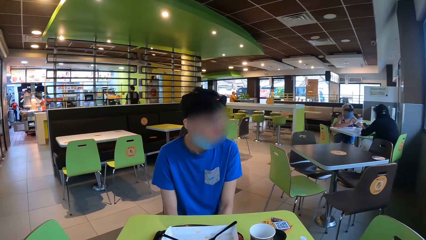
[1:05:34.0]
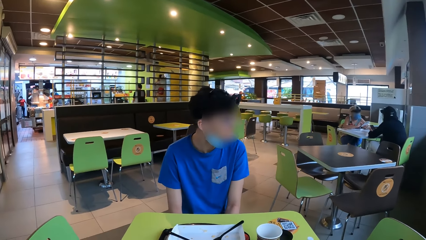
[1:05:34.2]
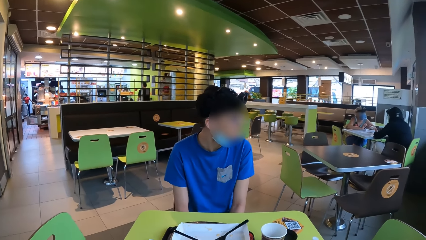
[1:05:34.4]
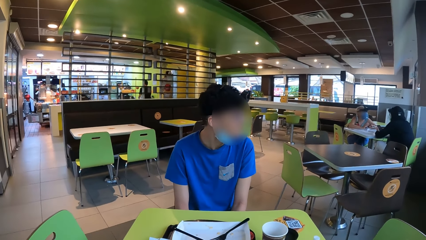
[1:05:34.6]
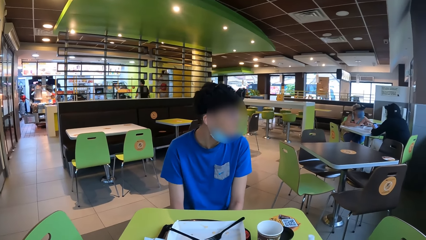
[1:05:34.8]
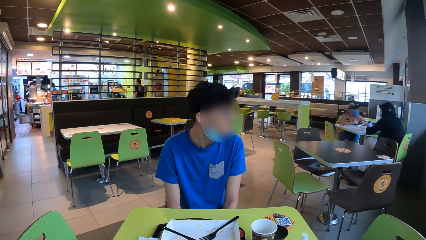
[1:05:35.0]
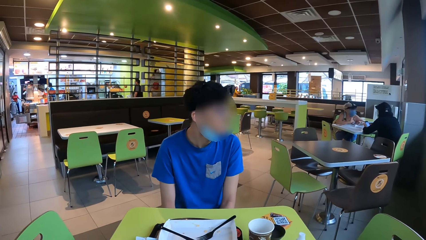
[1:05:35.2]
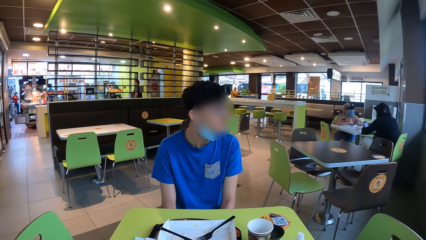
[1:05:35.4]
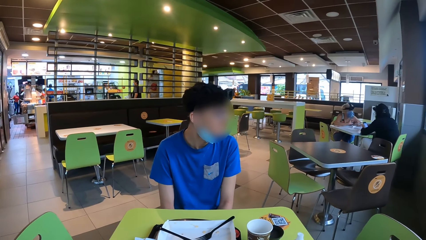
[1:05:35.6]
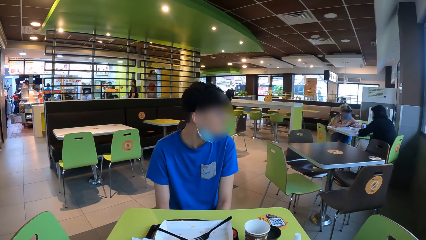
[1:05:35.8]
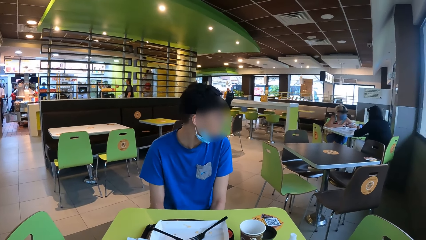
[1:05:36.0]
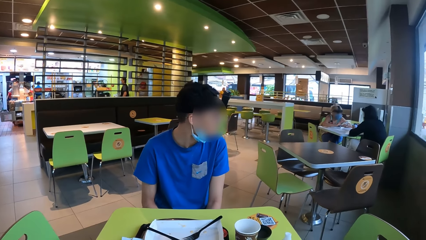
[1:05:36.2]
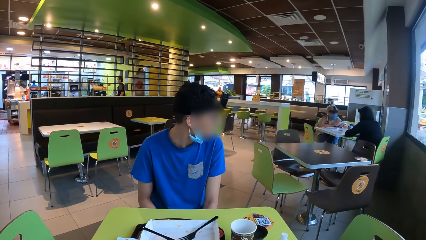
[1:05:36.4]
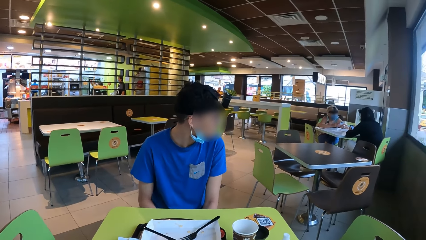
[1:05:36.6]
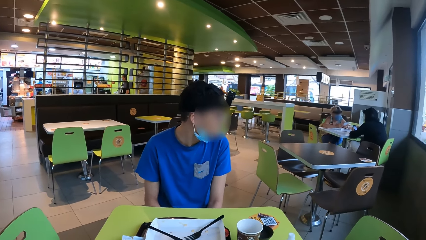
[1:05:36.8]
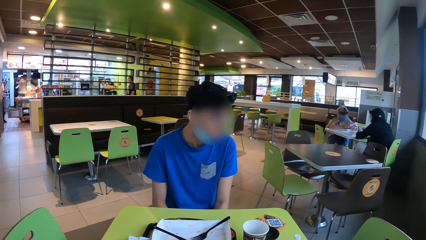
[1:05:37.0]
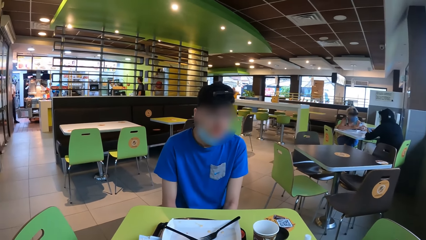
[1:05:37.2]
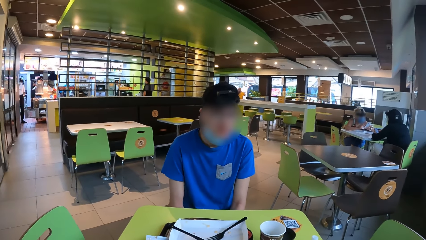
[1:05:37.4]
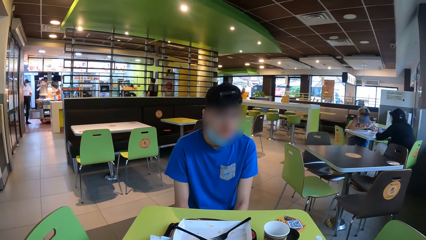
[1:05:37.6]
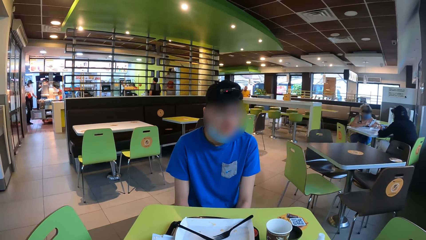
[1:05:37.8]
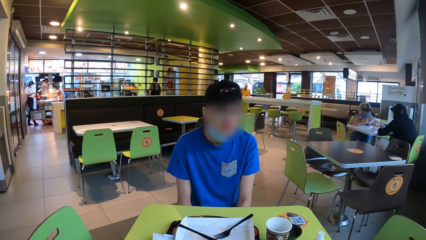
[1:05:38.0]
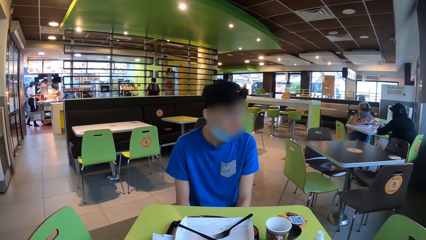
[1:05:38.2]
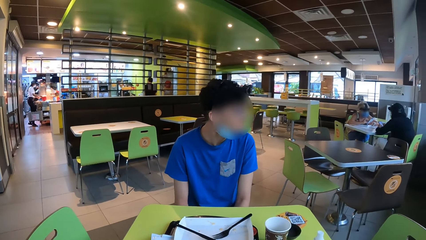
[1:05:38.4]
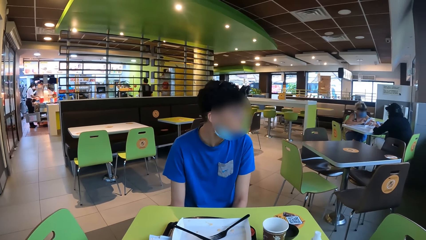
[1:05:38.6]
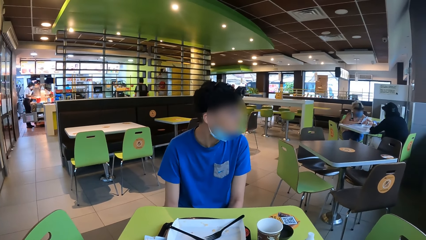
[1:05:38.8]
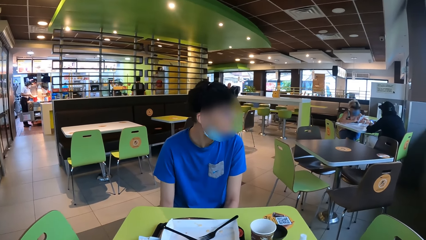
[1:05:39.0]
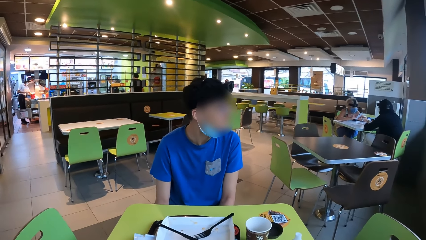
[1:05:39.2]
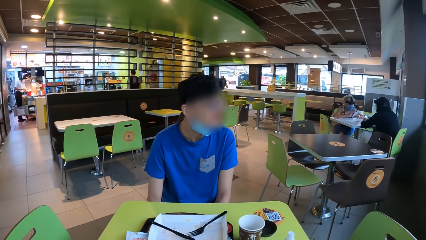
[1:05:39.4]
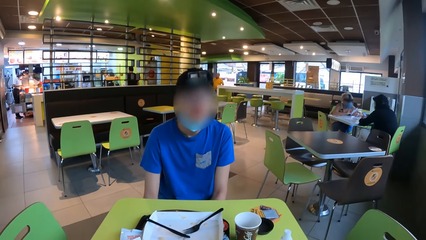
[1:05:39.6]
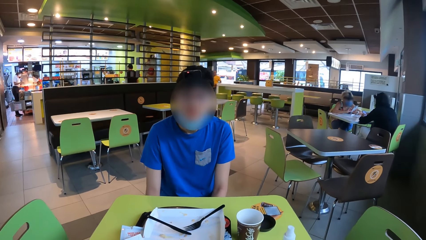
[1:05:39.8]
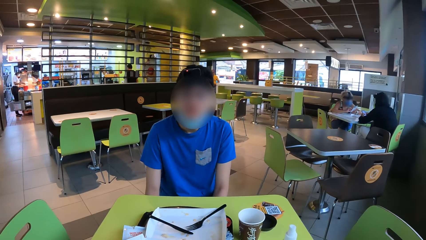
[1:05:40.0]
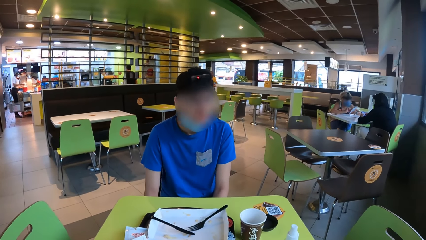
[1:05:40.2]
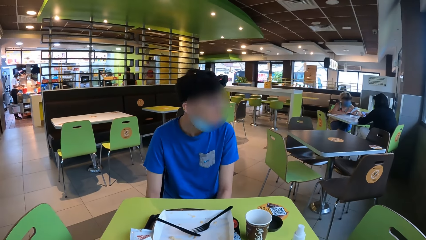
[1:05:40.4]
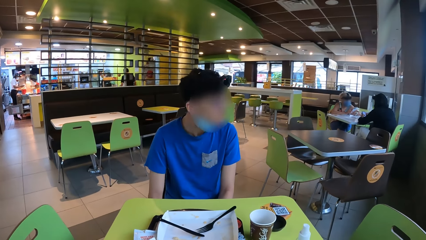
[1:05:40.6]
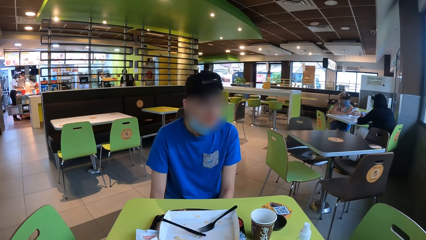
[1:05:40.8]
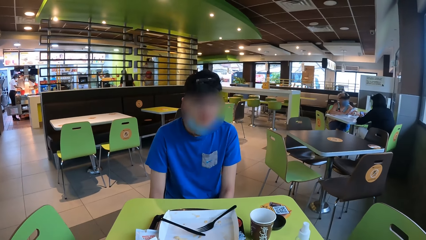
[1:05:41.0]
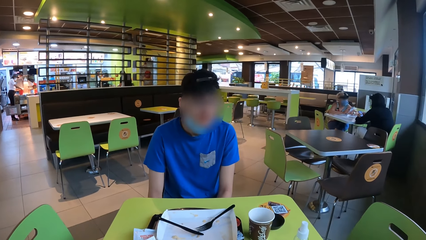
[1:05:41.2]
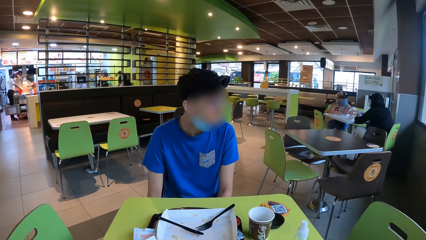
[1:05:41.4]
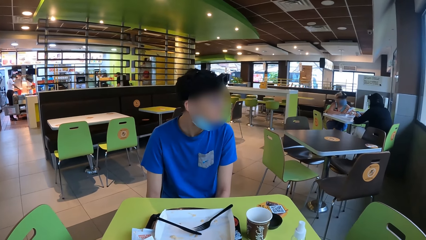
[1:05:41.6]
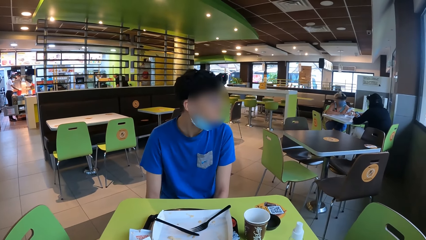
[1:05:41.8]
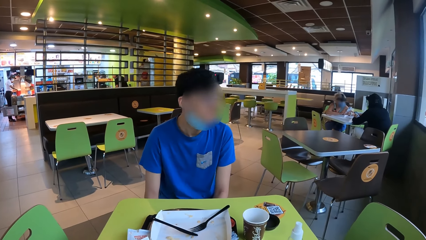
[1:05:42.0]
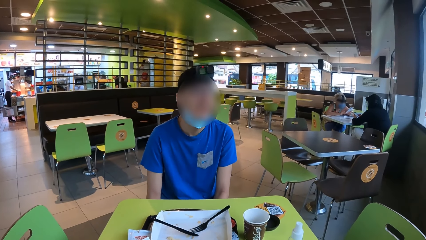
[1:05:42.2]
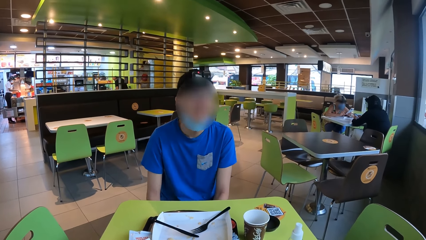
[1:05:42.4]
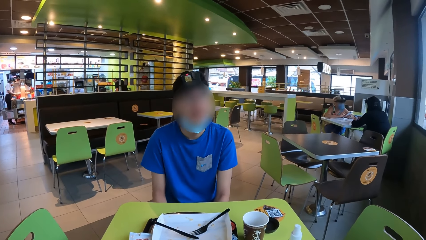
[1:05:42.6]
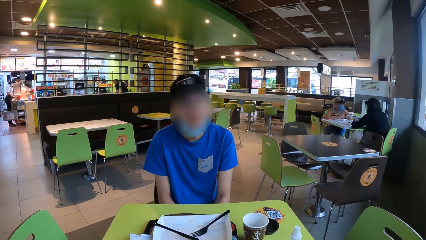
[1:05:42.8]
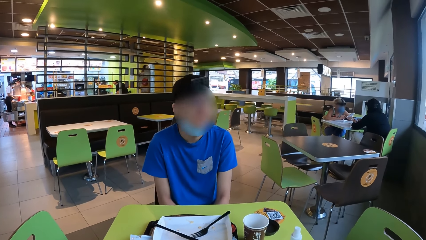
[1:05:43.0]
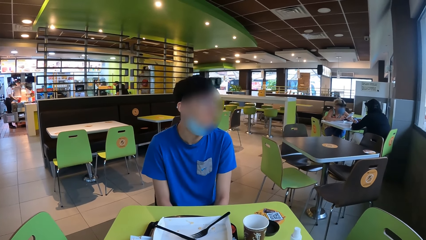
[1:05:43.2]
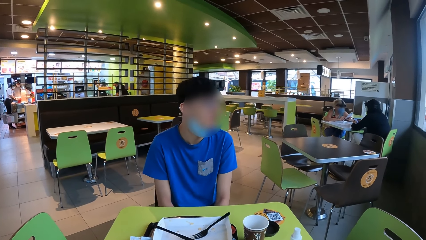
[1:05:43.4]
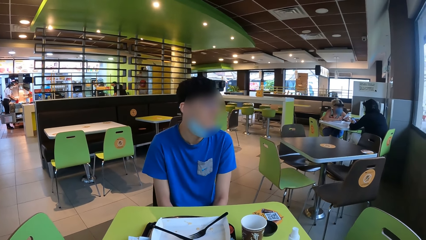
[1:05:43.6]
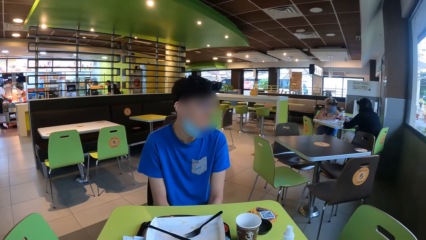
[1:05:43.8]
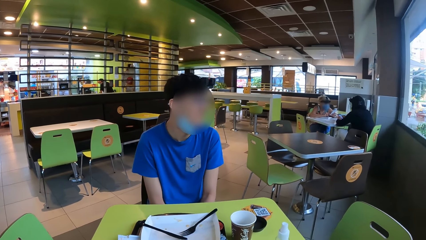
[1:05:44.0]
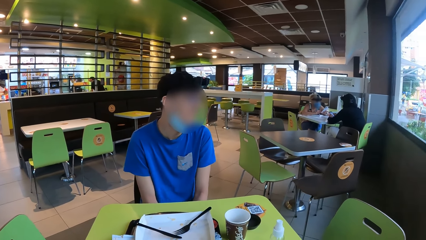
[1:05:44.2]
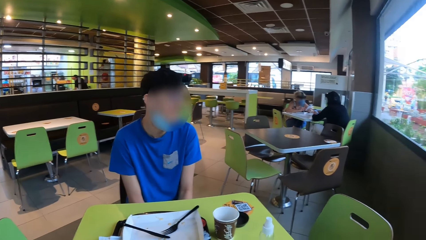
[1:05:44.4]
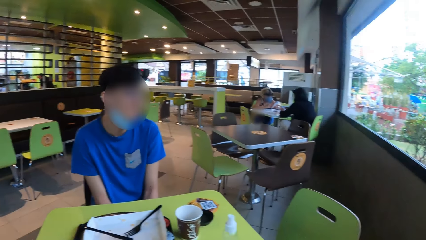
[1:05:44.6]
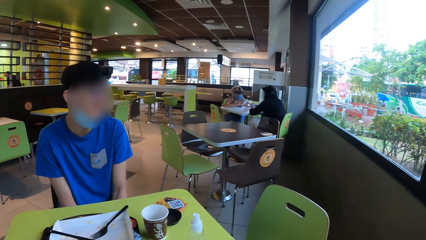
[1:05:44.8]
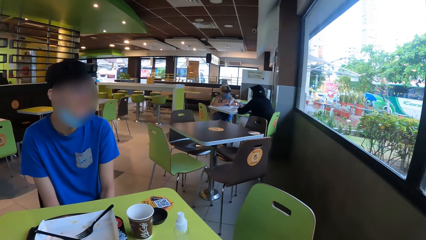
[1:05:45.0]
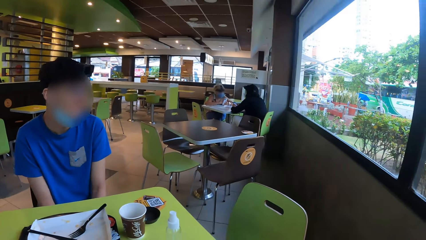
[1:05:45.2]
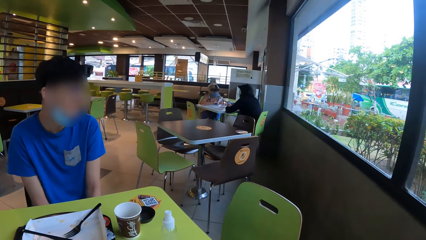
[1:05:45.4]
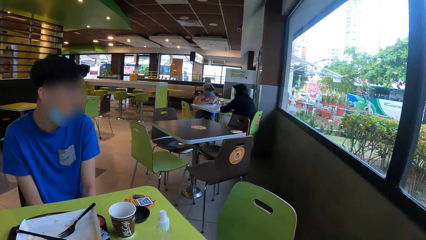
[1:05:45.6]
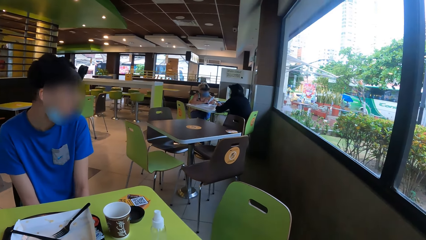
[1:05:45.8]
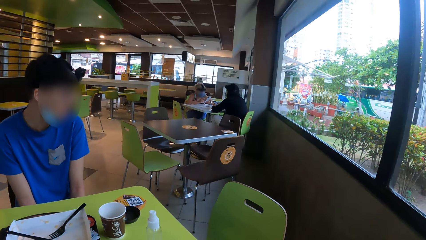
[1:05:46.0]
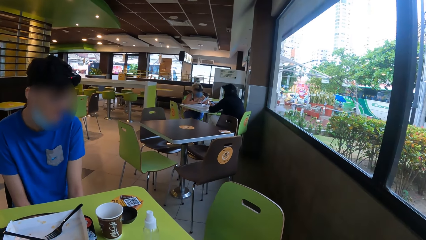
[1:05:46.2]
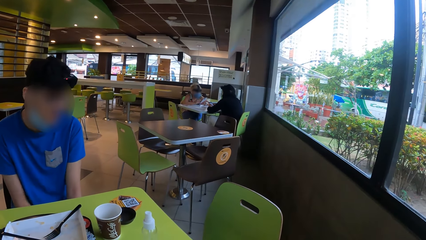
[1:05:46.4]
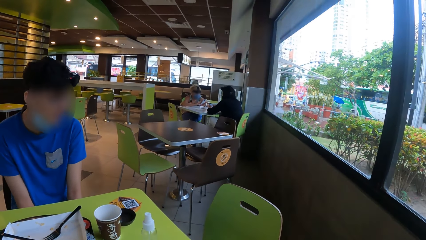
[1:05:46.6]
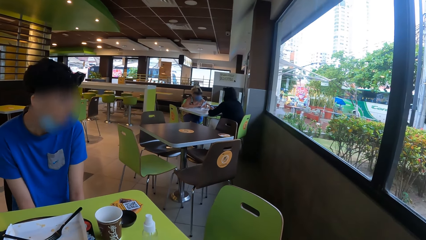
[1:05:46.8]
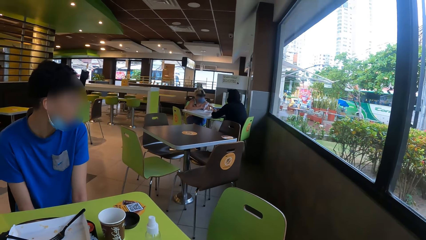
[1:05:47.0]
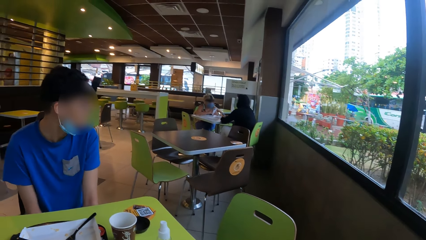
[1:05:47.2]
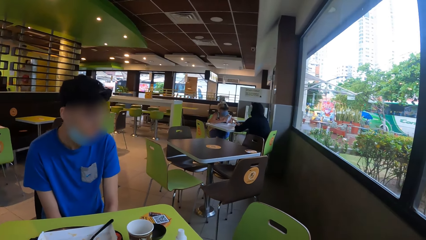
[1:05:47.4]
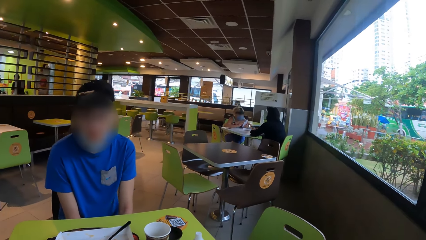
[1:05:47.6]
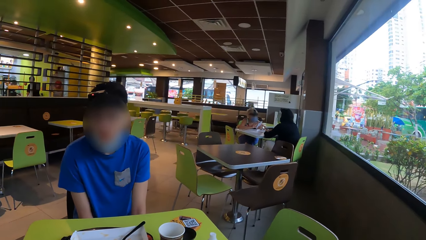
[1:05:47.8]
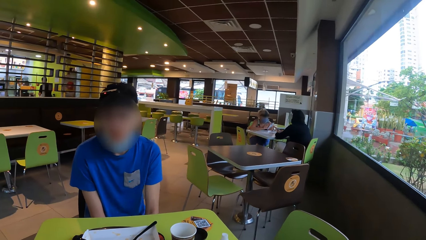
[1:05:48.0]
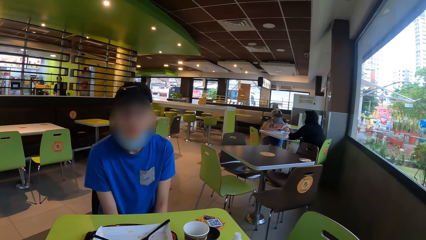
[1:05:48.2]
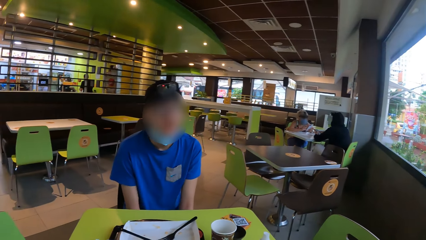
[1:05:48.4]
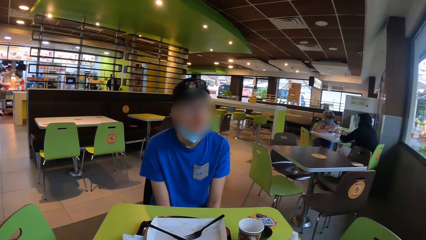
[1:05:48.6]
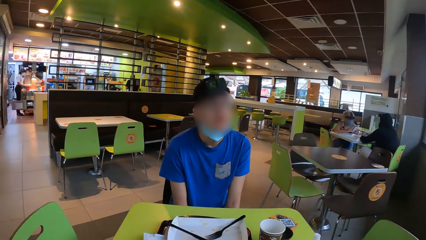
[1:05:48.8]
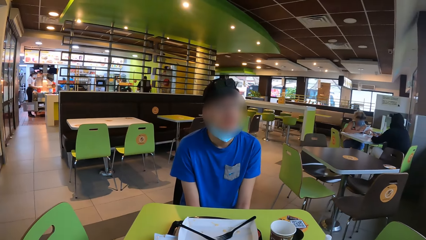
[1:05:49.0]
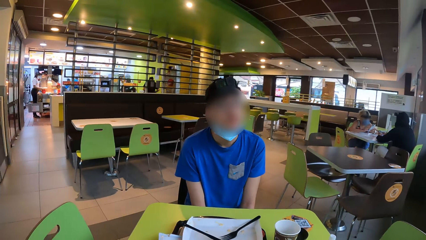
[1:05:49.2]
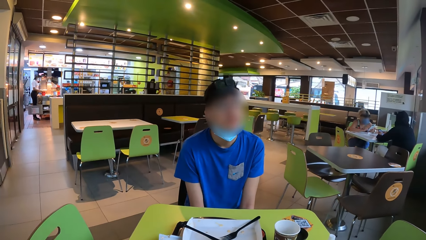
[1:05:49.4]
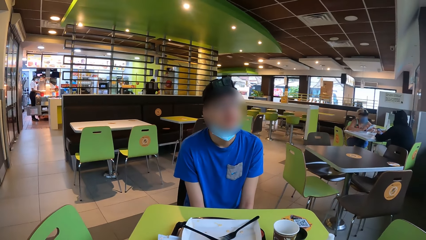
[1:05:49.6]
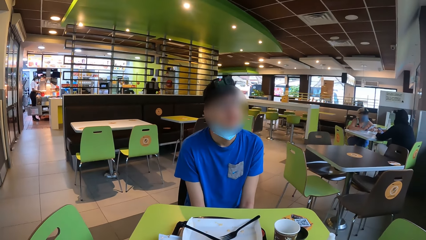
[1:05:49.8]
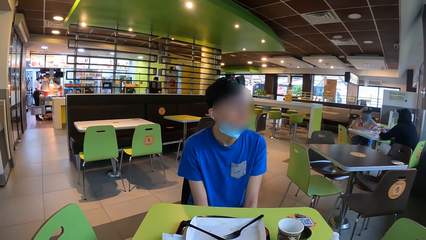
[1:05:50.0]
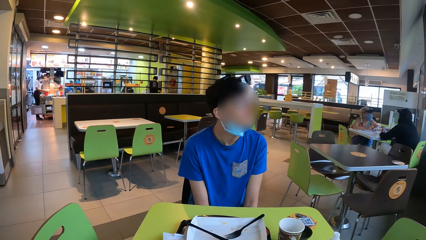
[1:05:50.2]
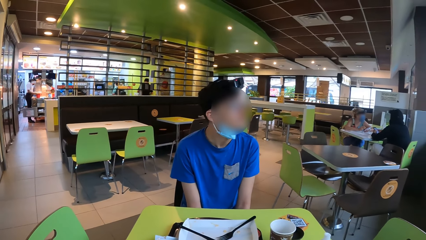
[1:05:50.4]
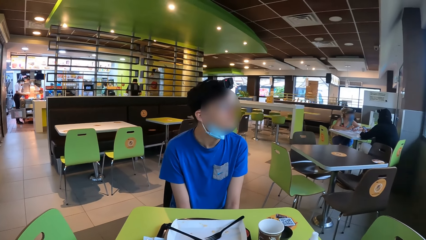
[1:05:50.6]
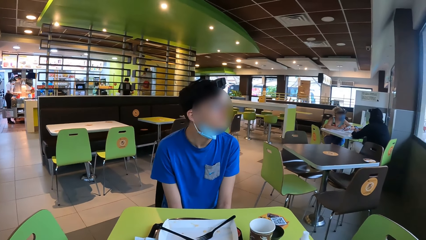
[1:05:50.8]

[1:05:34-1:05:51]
The camera wearer looks outside the restaurant window and interacts with a man. They interact with the man again.
